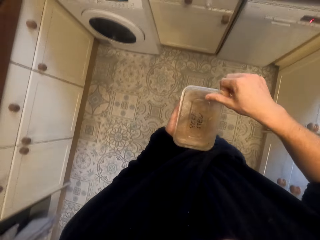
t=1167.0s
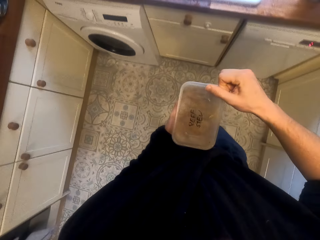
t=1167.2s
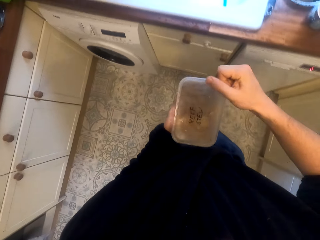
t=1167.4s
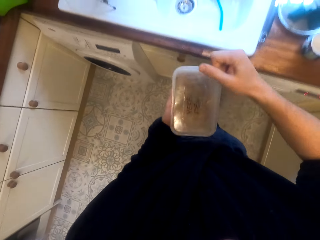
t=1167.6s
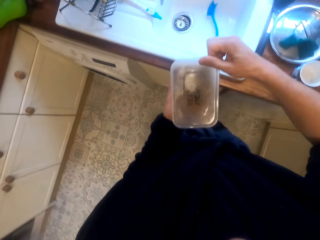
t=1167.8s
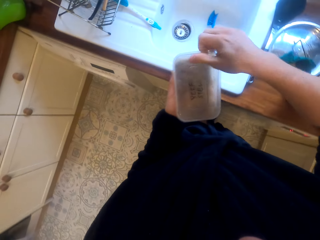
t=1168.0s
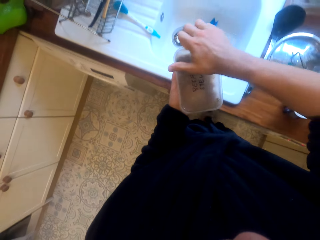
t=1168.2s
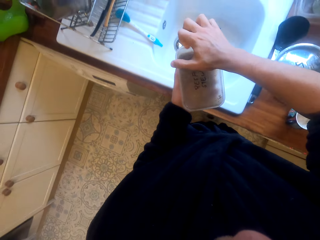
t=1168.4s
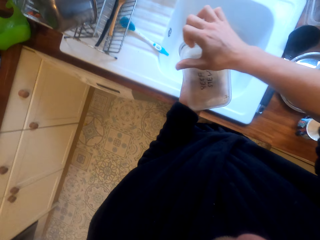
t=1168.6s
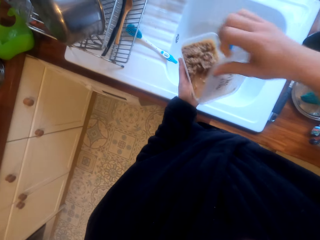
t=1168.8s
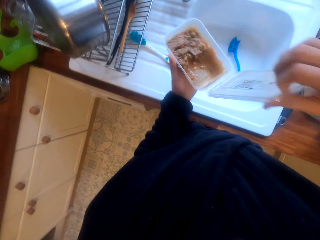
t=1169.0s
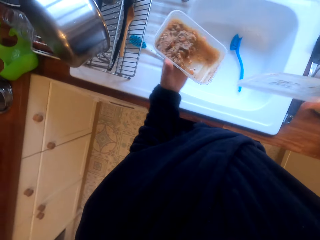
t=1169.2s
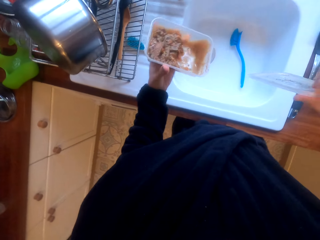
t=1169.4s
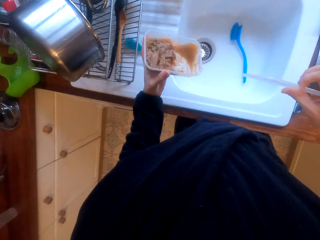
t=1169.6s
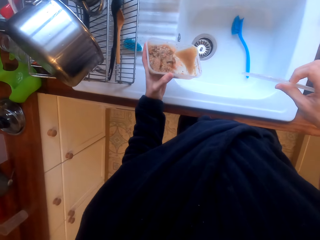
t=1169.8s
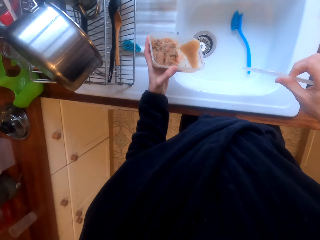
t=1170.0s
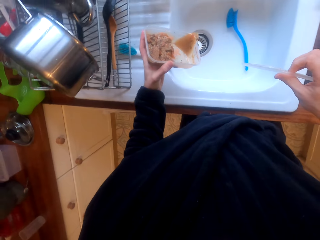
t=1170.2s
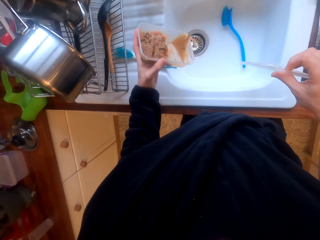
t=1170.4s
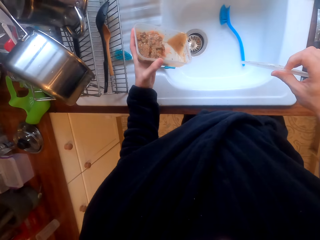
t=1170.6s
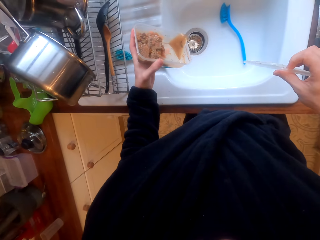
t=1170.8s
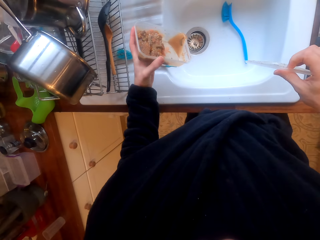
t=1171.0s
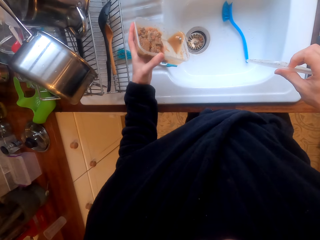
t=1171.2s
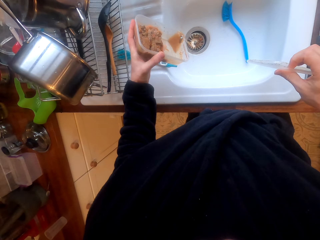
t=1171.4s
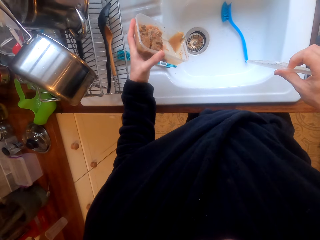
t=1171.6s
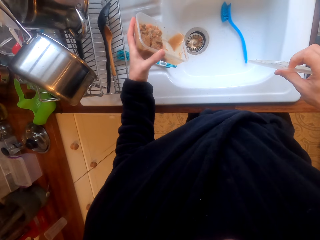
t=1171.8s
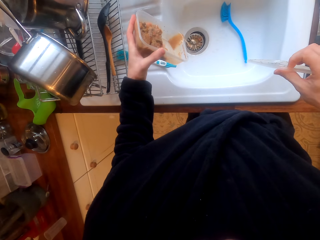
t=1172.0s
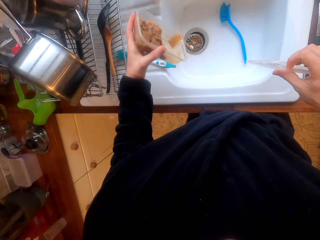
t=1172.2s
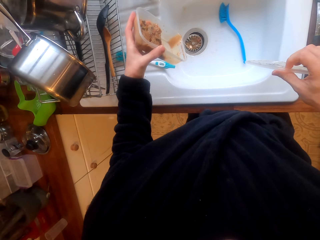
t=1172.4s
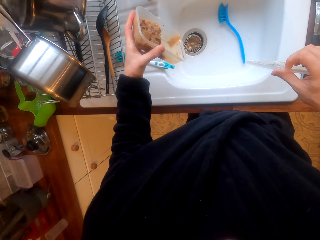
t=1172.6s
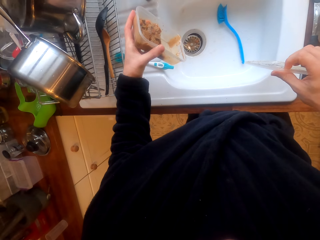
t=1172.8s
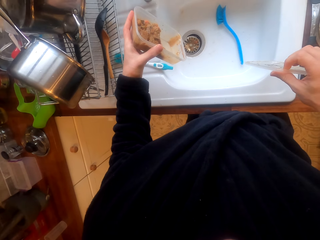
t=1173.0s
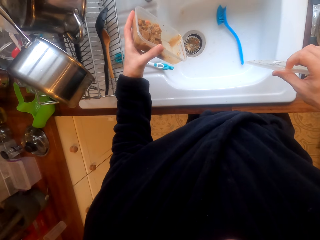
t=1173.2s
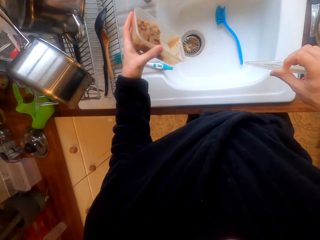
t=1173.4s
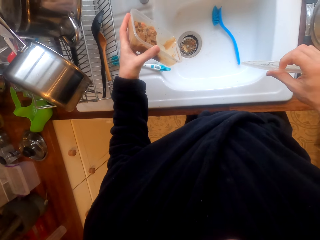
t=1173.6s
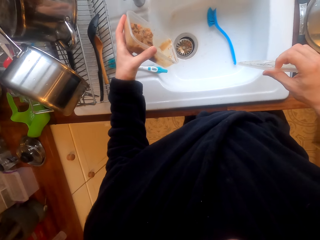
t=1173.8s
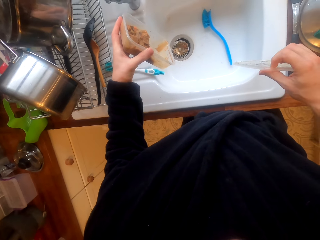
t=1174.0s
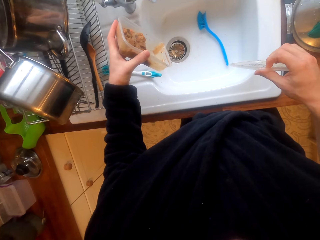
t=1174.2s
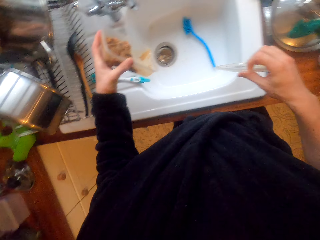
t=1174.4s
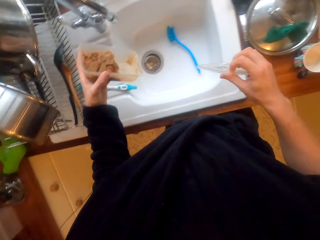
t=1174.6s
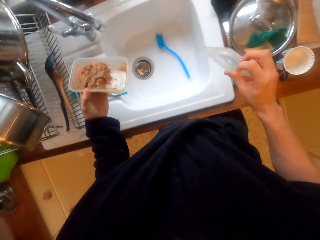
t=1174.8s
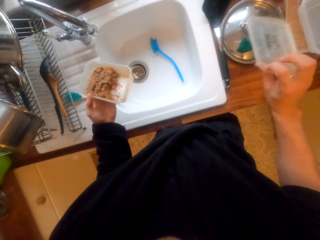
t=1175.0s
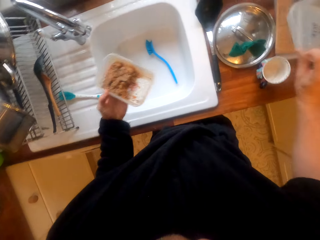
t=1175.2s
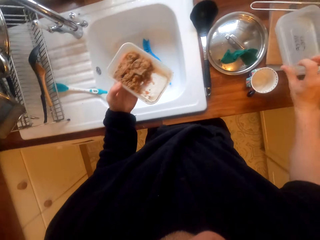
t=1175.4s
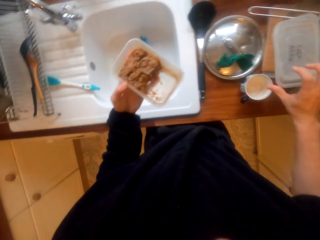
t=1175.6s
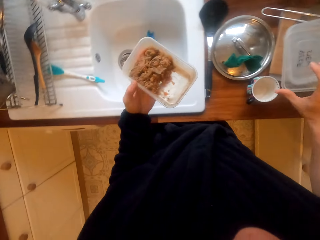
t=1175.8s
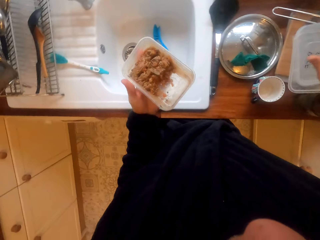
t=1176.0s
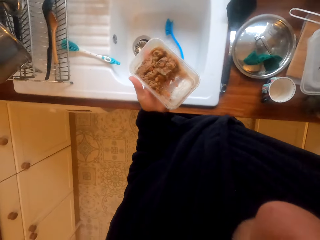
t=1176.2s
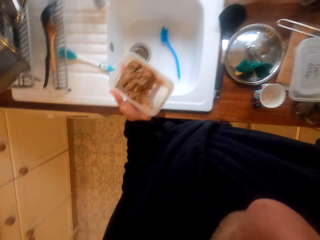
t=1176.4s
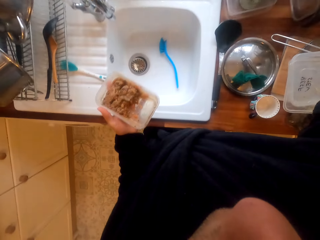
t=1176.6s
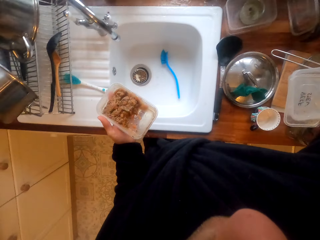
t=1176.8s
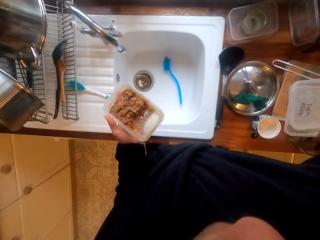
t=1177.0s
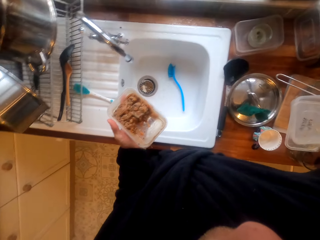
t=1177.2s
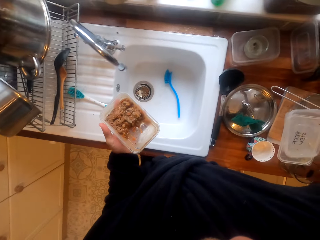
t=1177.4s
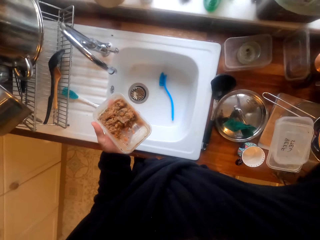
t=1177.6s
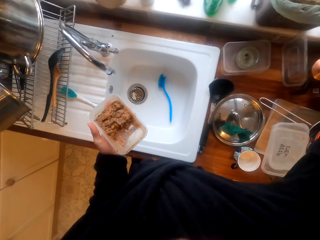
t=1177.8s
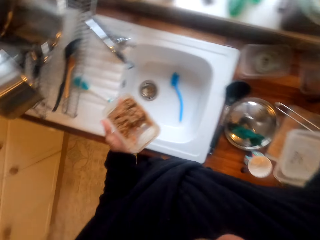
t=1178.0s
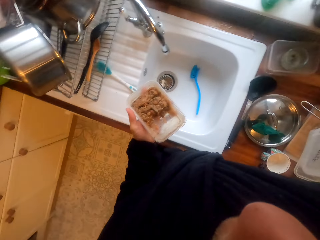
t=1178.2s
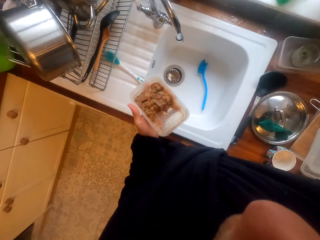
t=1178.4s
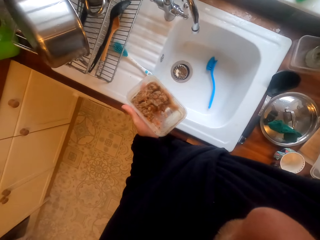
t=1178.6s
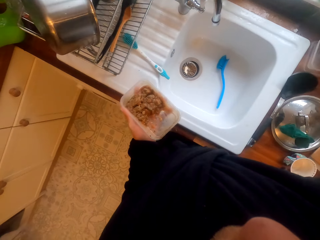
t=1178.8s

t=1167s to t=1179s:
The camera wearer opens the tin. They pour soup in the sink. They put the tin lid on the kitchen side board.

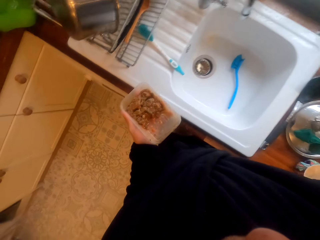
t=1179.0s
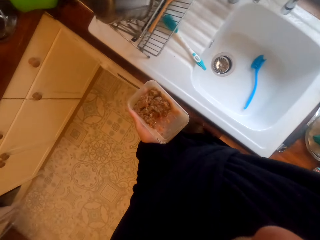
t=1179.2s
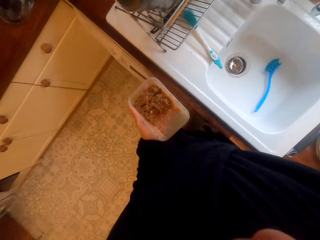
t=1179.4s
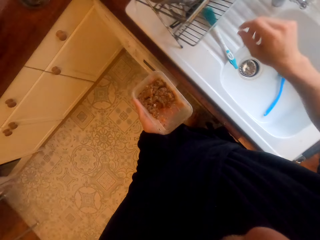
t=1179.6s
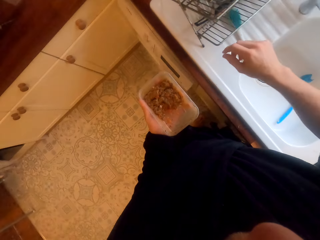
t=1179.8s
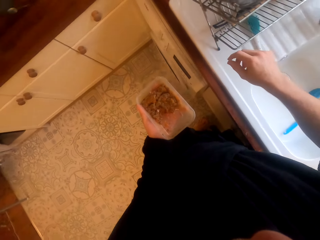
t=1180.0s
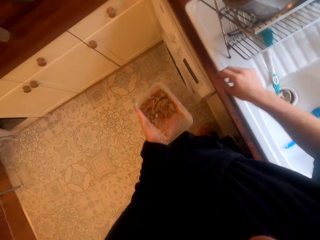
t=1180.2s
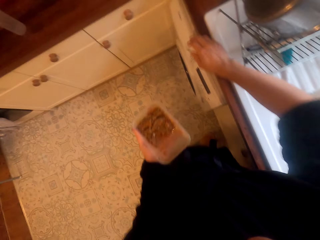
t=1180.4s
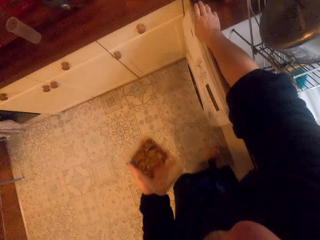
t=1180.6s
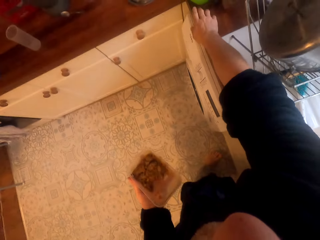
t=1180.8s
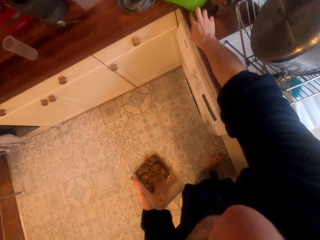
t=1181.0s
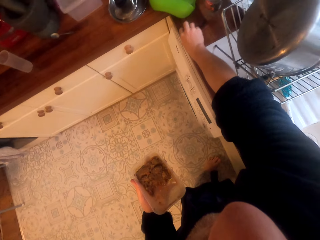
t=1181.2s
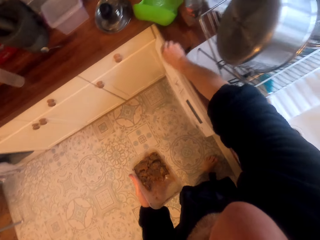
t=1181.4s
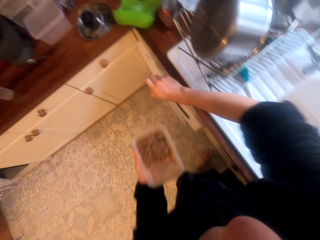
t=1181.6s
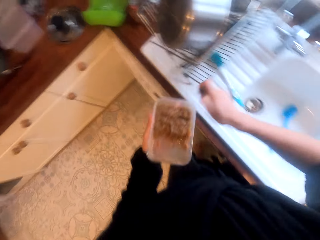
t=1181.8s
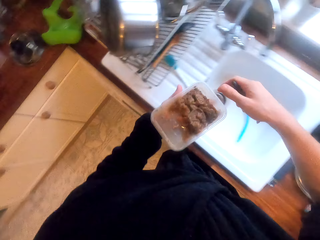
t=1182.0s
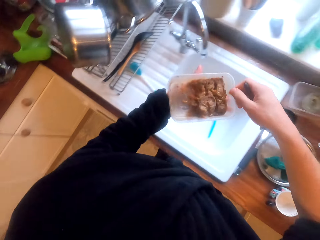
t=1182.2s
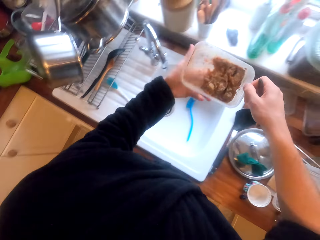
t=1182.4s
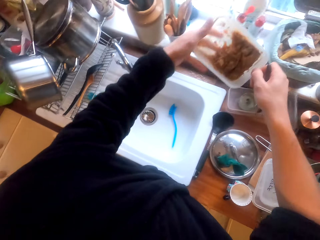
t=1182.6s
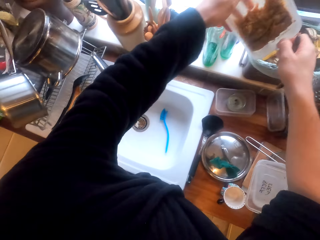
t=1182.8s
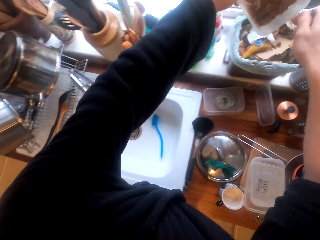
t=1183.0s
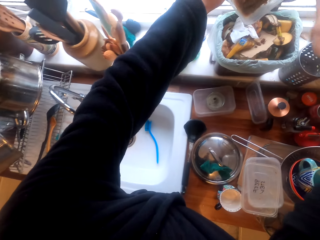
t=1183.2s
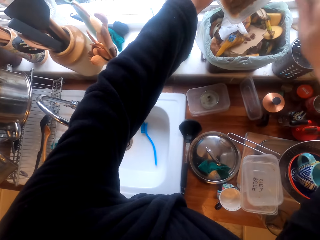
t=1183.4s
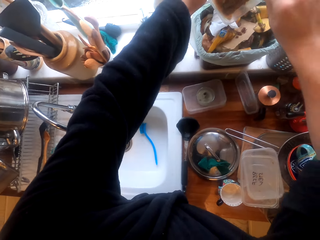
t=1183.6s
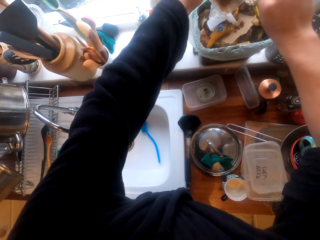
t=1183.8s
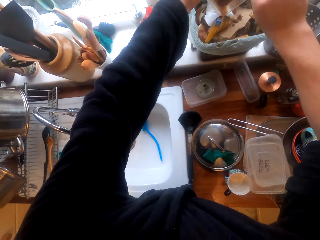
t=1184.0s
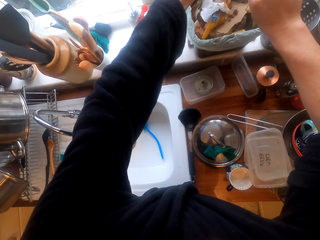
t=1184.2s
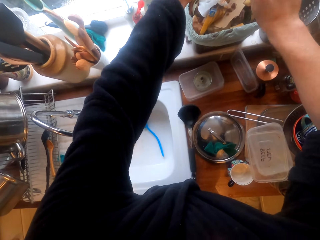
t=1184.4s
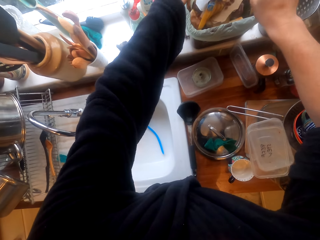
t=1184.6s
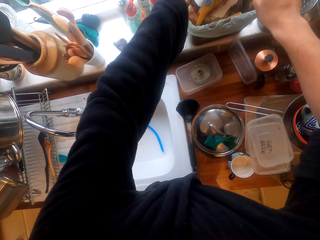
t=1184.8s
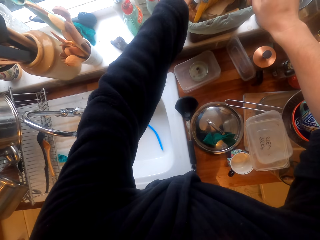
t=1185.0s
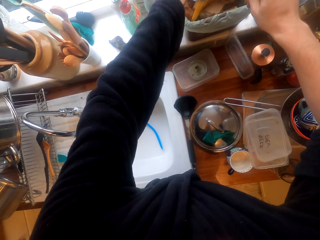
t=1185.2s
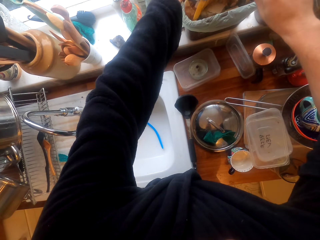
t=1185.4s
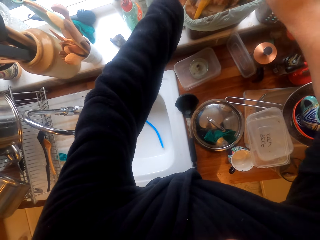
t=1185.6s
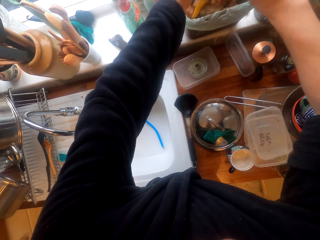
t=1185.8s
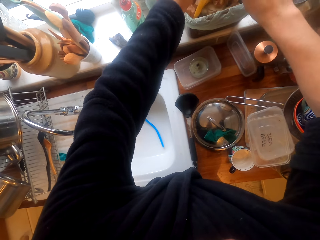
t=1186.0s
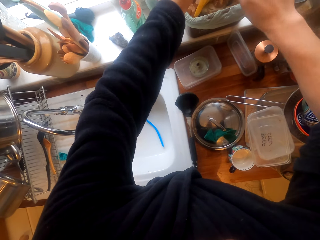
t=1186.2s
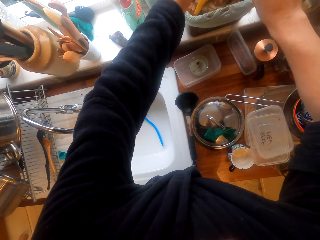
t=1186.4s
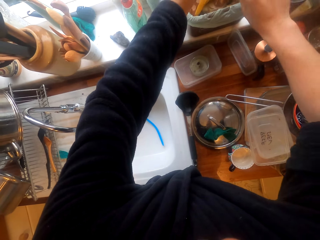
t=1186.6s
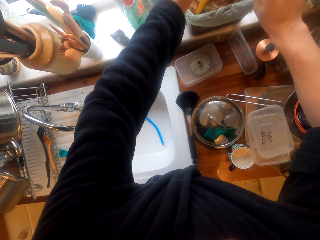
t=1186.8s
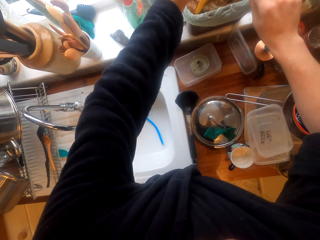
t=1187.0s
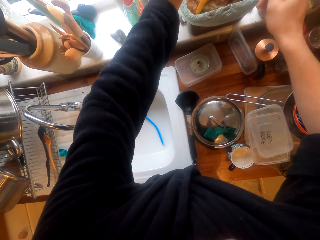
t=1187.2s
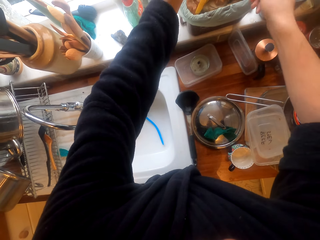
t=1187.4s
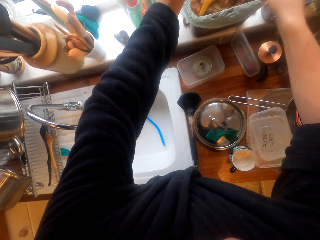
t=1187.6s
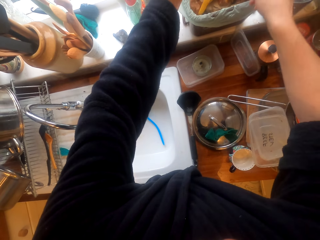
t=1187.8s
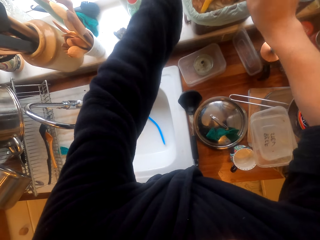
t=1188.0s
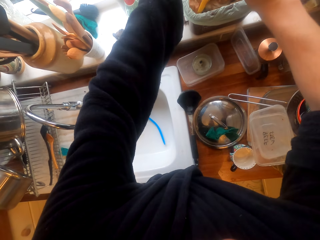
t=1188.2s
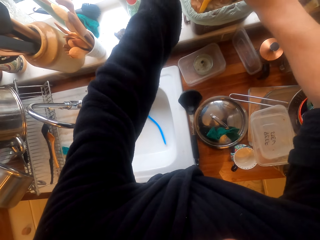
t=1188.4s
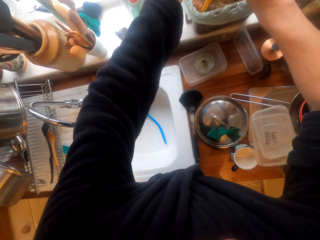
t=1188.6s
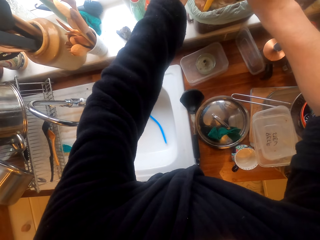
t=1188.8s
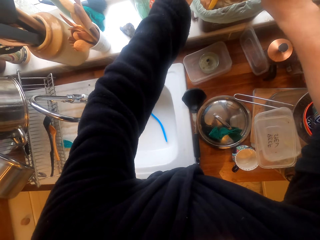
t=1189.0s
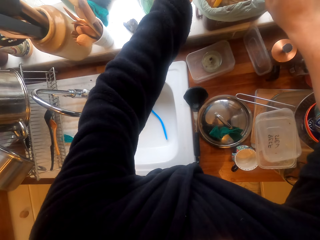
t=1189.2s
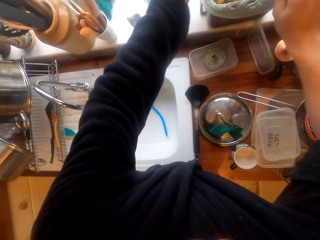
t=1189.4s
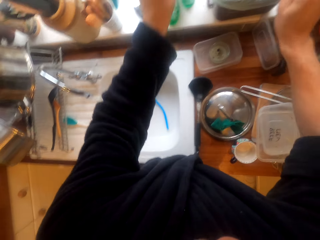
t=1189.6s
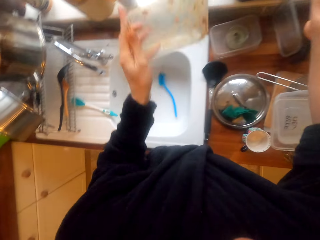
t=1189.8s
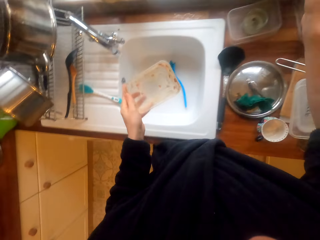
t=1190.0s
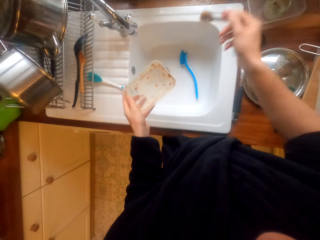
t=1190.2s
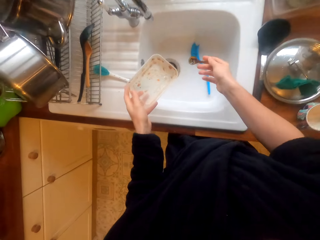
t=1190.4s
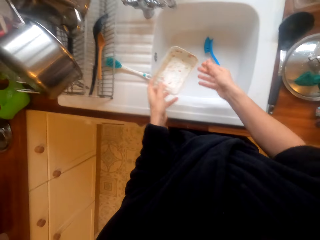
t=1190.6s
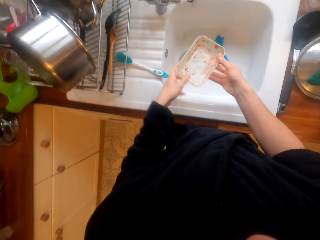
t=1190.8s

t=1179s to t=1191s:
The camera wearer picks up a spoon on the sink. They use the spoon to remove food from the tin to the bin.
